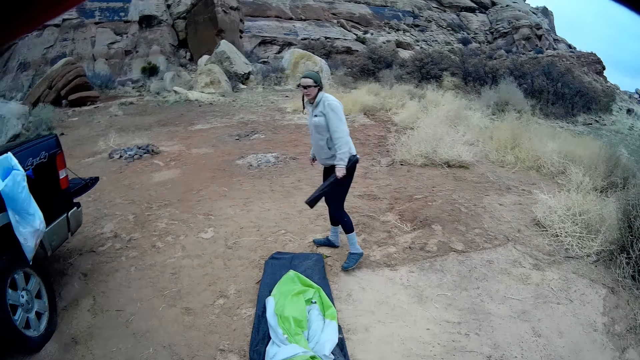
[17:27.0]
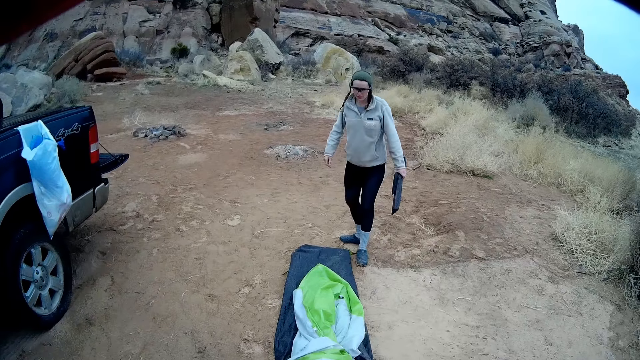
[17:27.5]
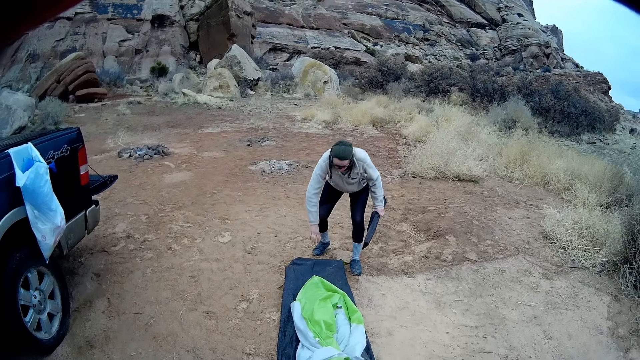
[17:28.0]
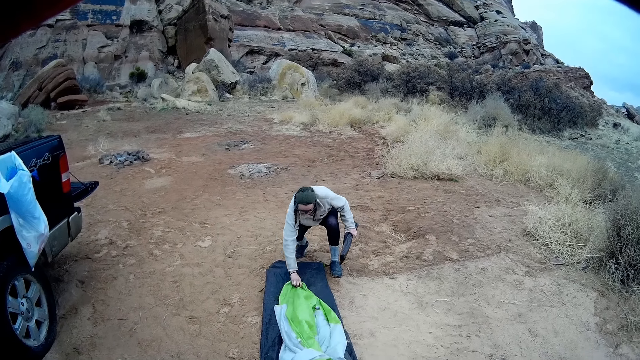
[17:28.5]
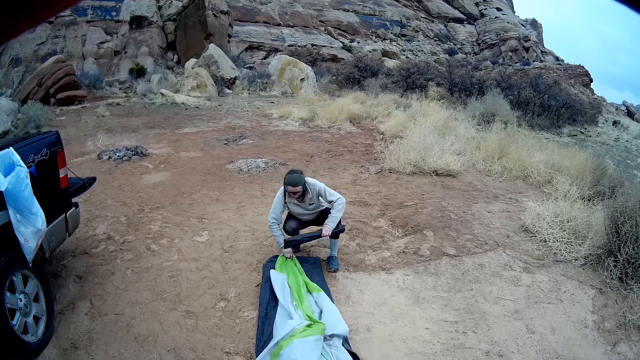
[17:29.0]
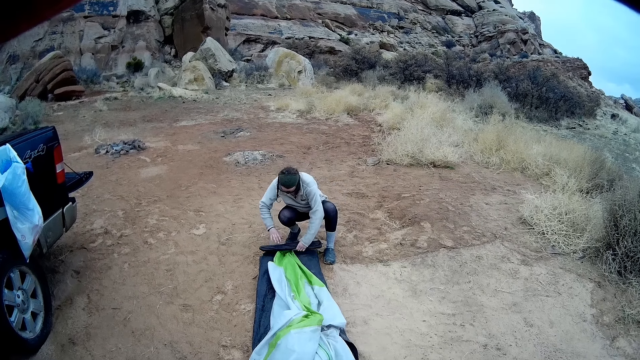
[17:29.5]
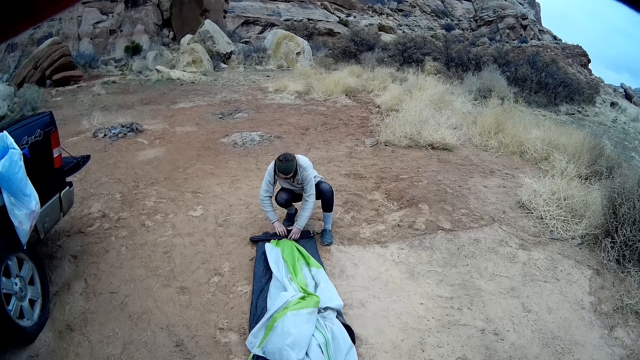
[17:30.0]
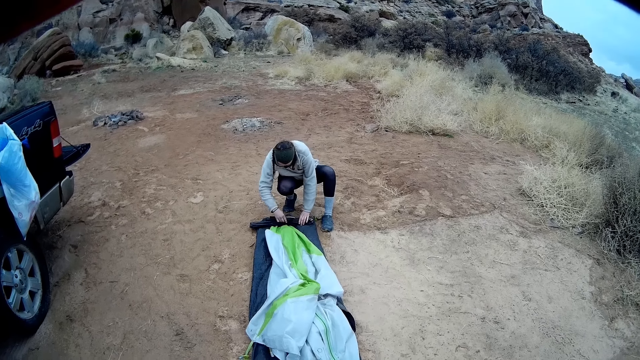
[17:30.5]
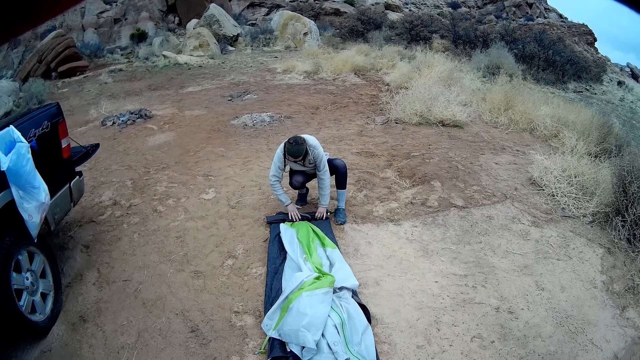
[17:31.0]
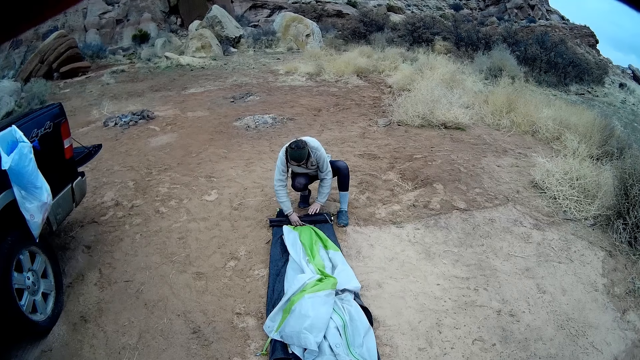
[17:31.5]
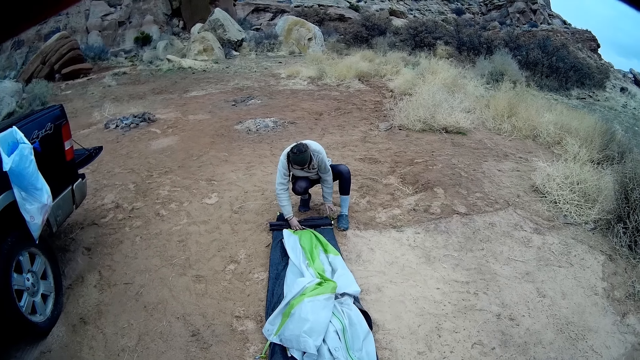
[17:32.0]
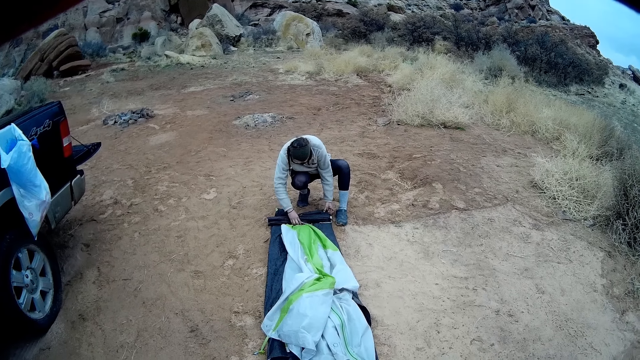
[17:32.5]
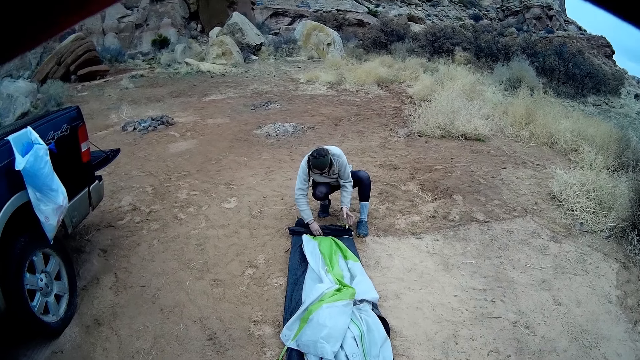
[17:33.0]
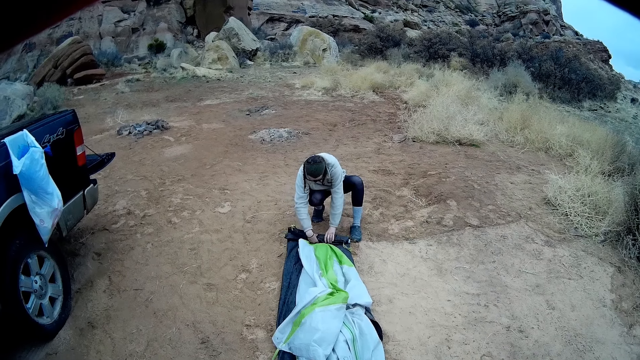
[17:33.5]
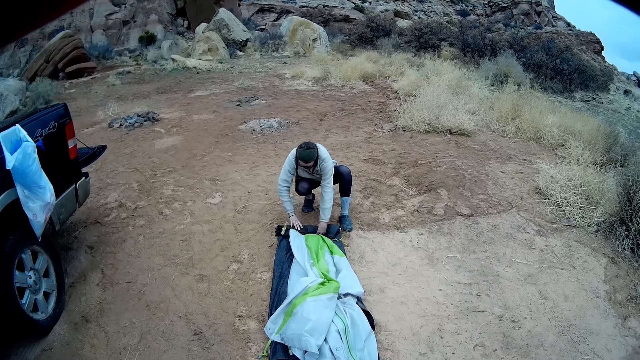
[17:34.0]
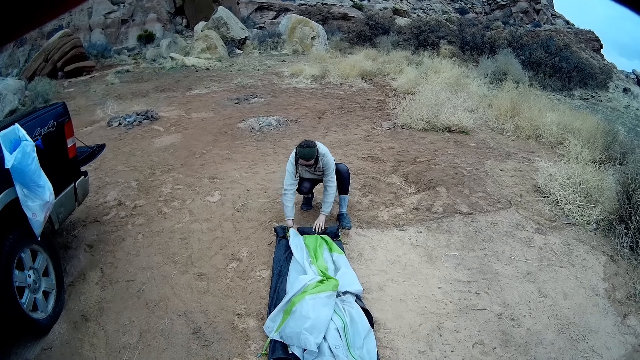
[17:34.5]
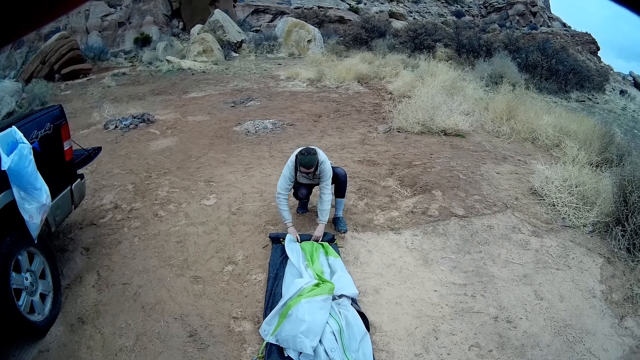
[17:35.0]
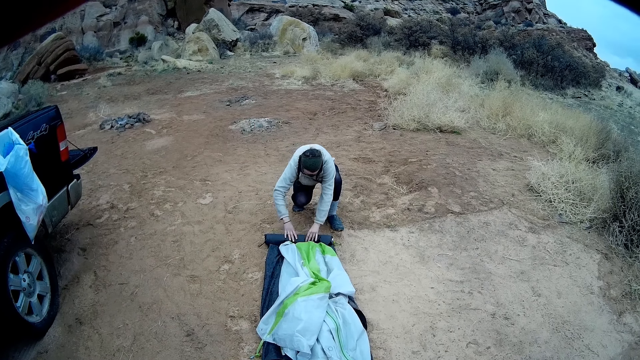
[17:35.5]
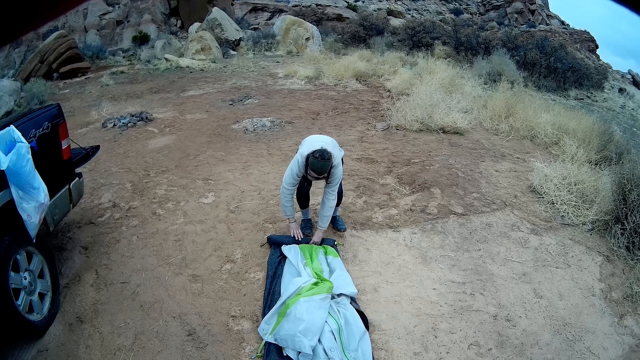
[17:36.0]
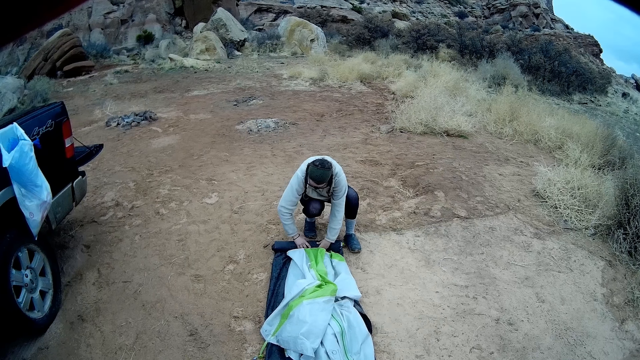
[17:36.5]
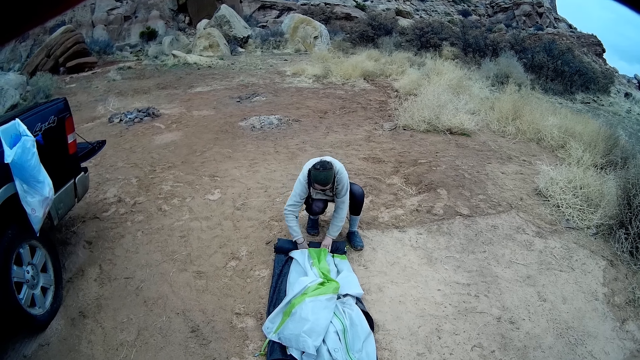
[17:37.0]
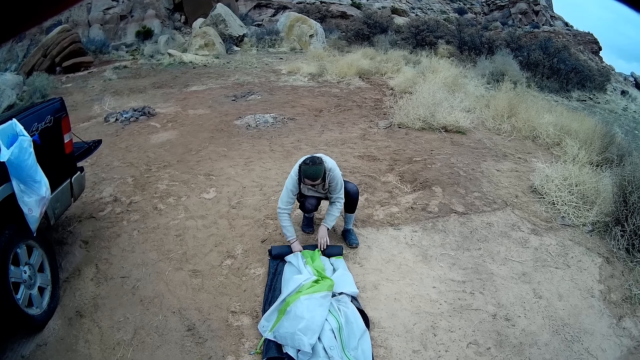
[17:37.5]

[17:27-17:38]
A woman walks, picks up a tent or tarpaulin, squats, and puts the bag of tarp poles on top of the tent. The woman pulls the tarpaulin, rolls the bag using the tent, and folds the tarpaulin.

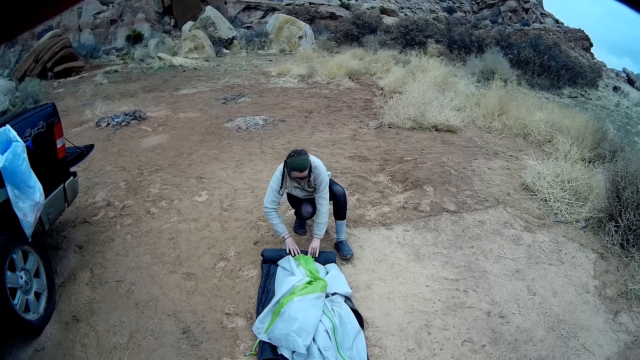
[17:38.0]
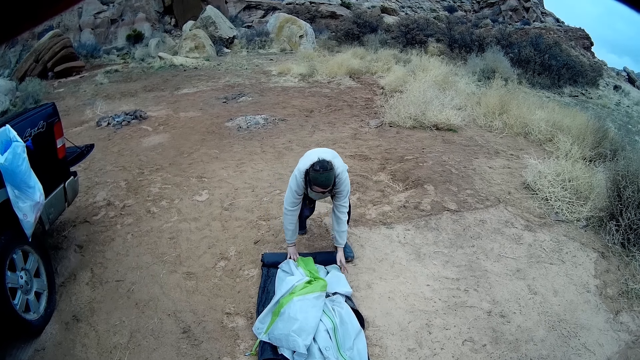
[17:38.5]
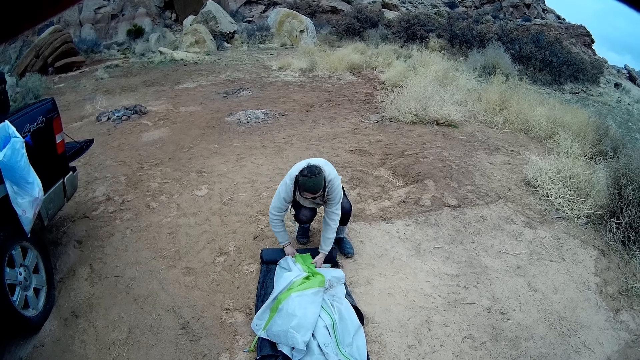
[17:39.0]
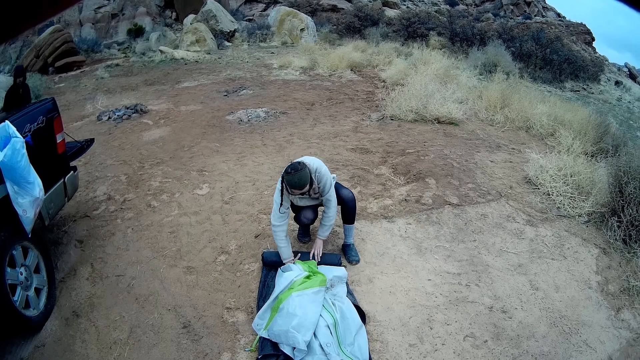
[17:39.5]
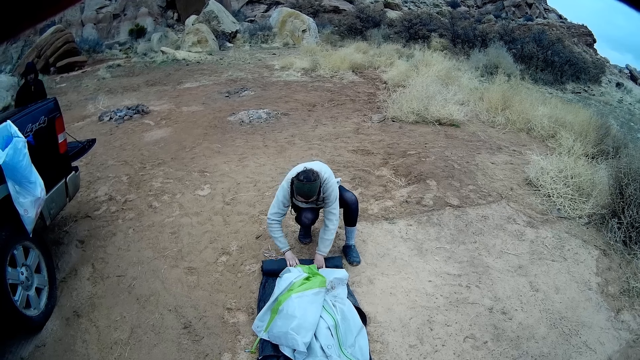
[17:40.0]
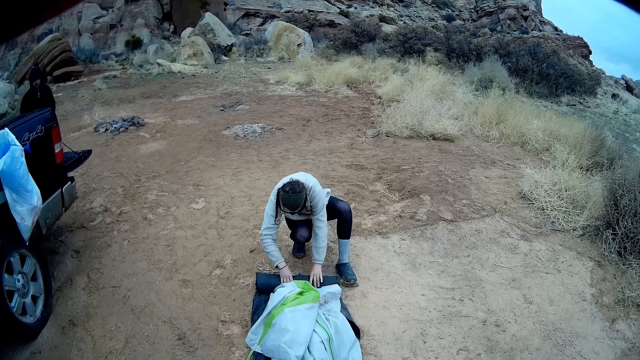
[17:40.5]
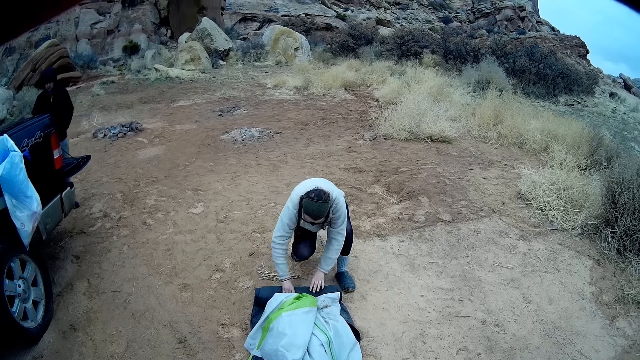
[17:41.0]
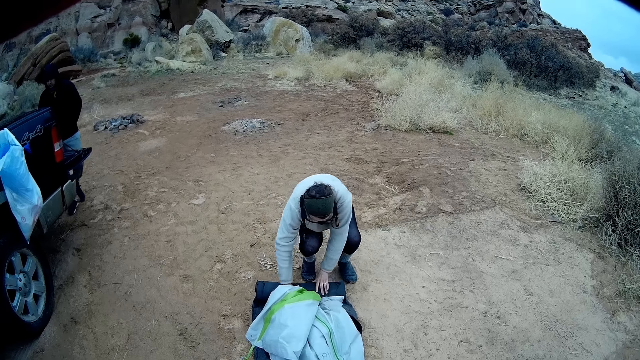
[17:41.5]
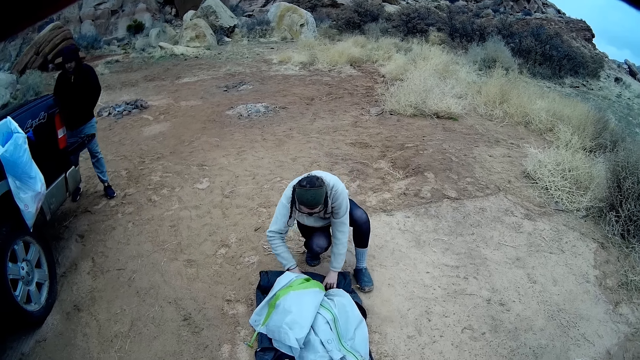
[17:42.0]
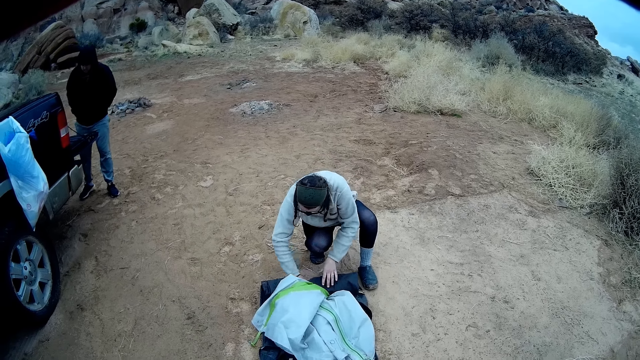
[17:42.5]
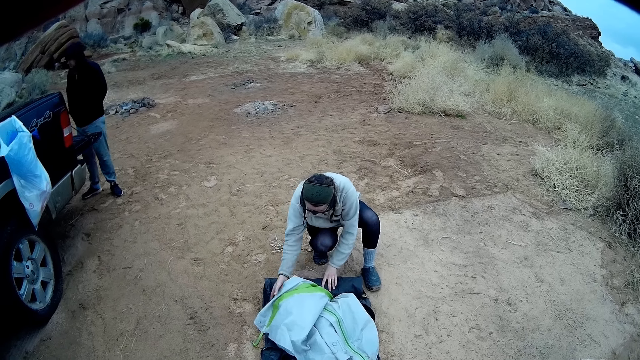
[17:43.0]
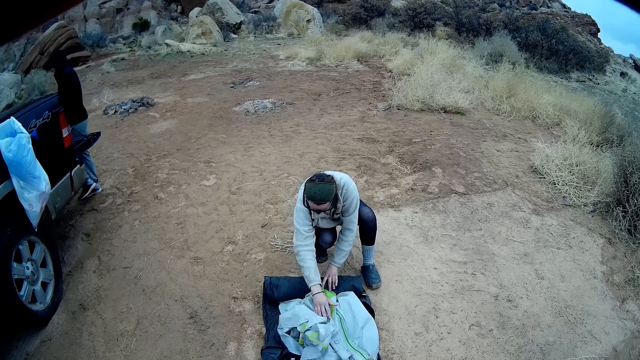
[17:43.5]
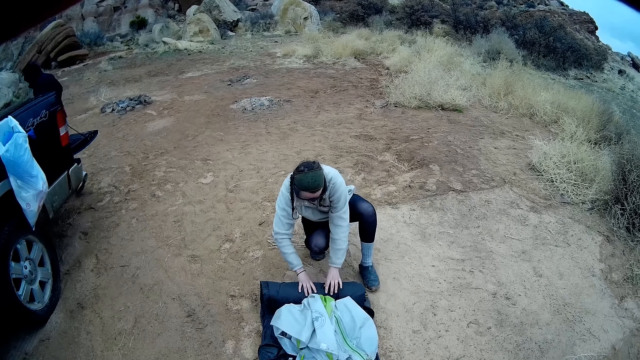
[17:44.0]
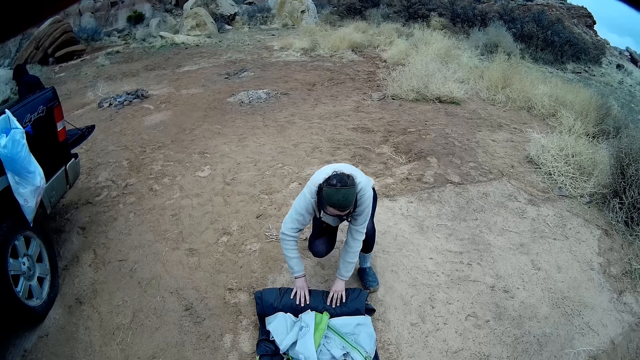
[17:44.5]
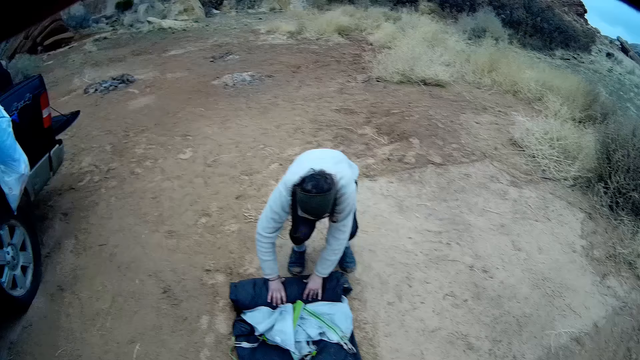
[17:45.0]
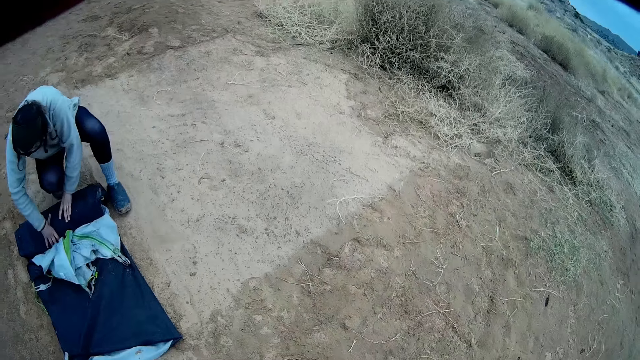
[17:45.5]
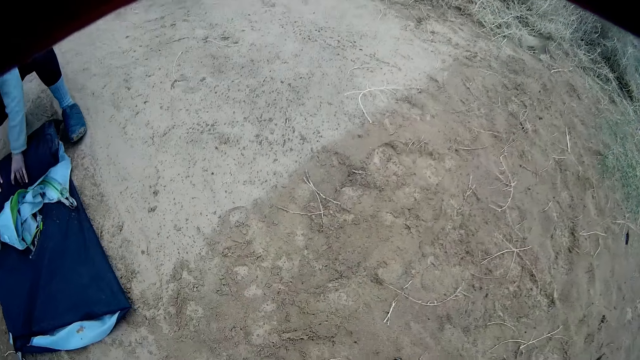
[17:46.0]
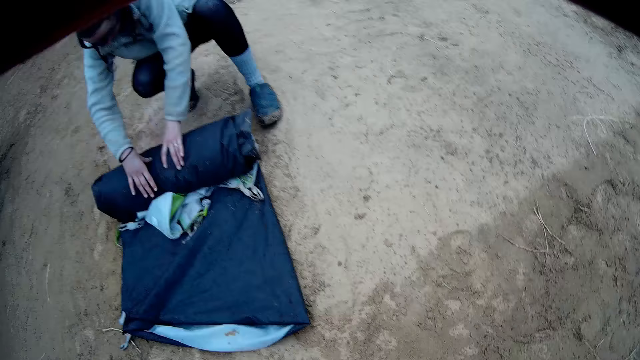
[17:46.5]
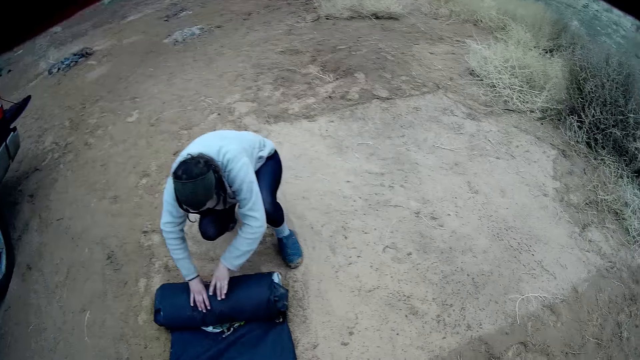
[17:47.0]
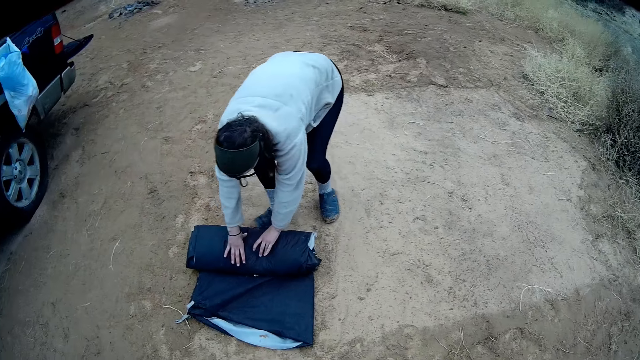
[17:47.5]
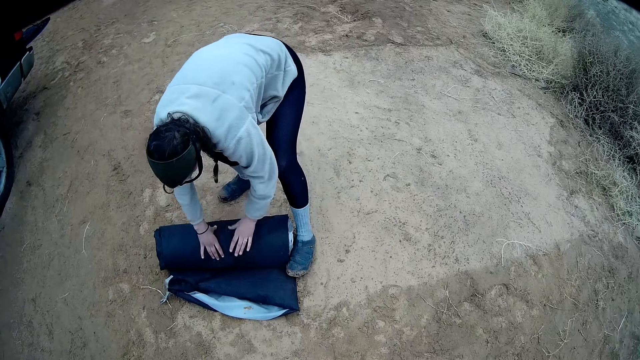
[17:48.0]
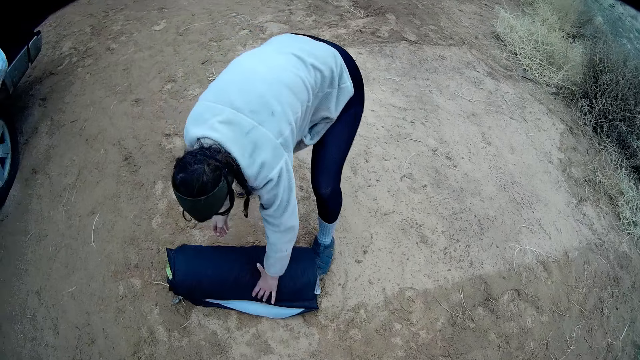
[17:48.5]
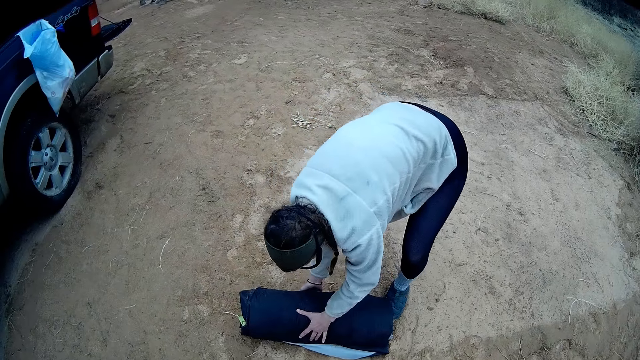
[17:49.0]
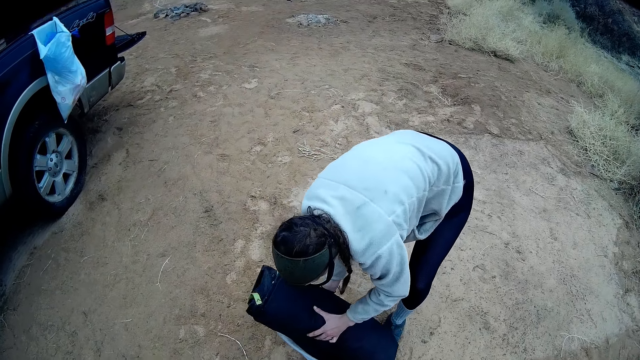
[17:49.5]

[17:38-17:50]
A man walks behind a woman. The woman rolls the tent and lifts the tent up.
